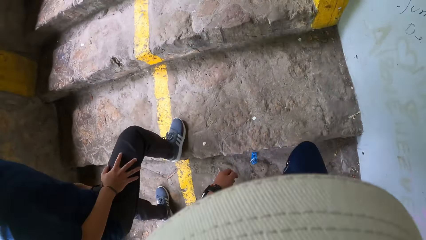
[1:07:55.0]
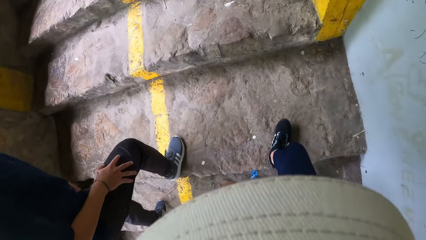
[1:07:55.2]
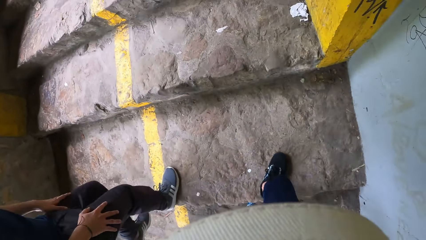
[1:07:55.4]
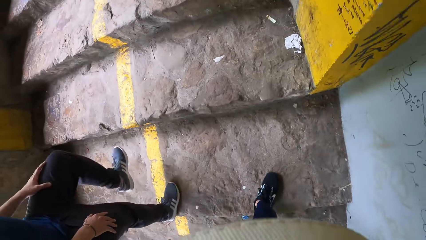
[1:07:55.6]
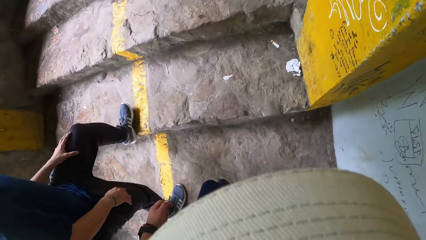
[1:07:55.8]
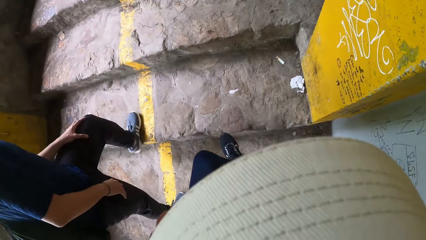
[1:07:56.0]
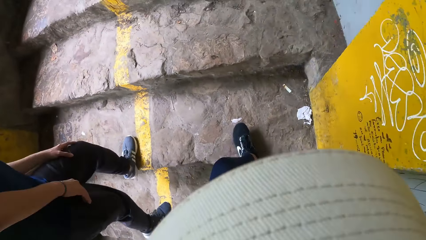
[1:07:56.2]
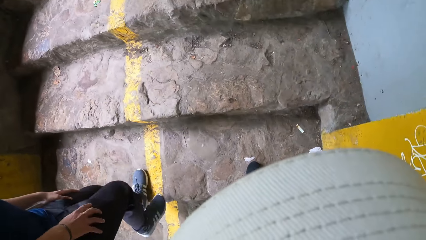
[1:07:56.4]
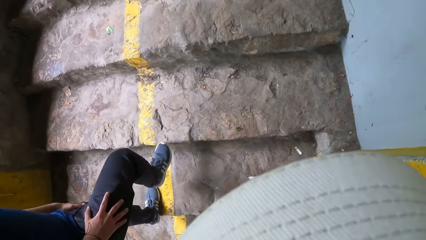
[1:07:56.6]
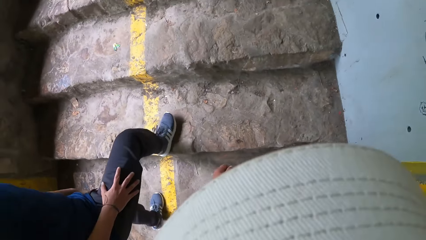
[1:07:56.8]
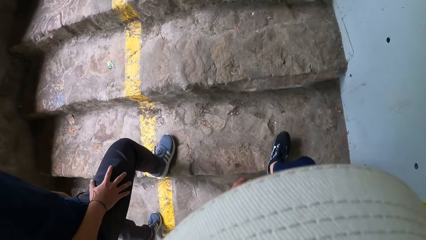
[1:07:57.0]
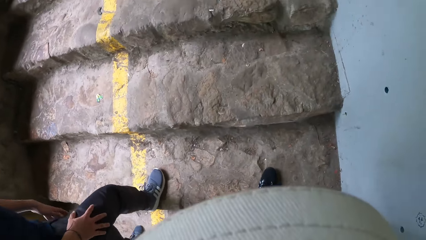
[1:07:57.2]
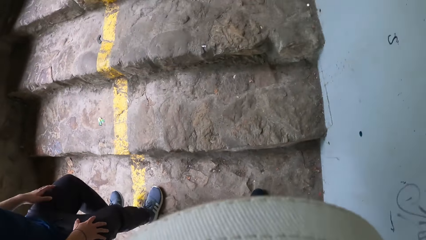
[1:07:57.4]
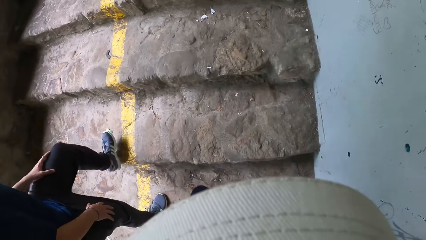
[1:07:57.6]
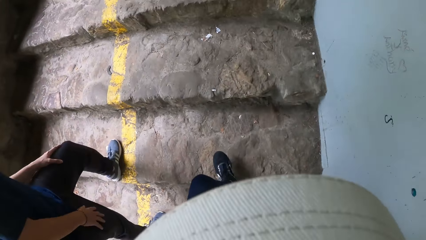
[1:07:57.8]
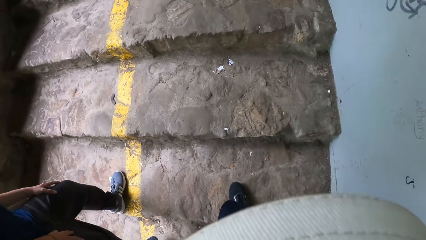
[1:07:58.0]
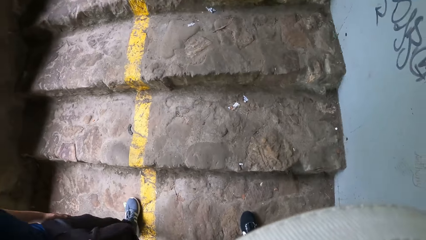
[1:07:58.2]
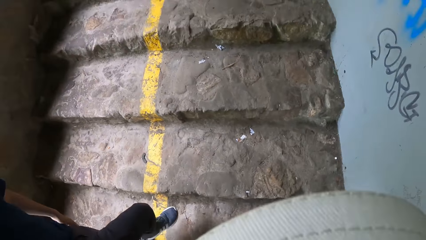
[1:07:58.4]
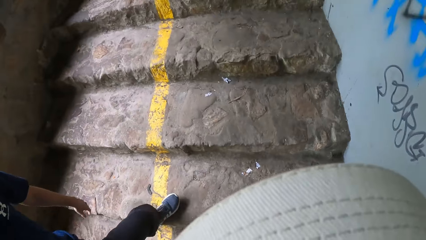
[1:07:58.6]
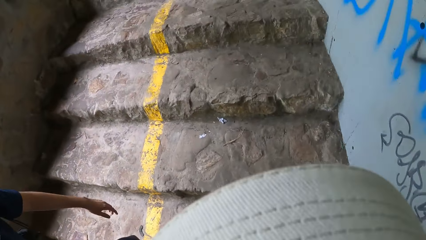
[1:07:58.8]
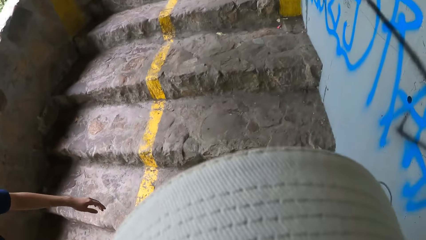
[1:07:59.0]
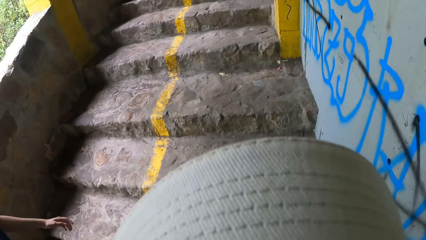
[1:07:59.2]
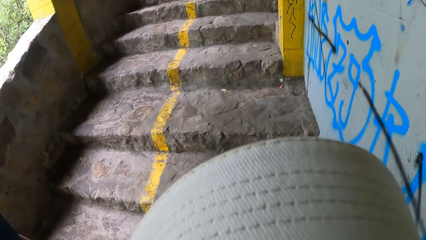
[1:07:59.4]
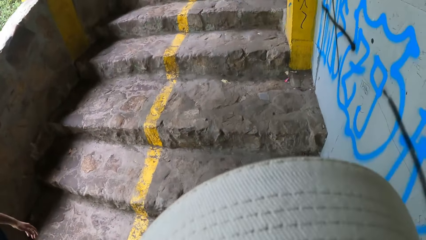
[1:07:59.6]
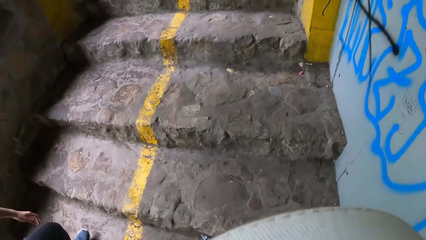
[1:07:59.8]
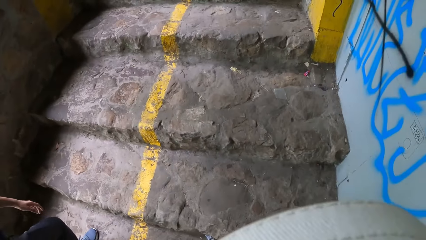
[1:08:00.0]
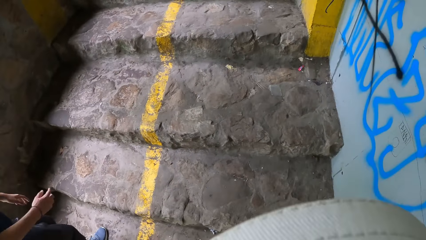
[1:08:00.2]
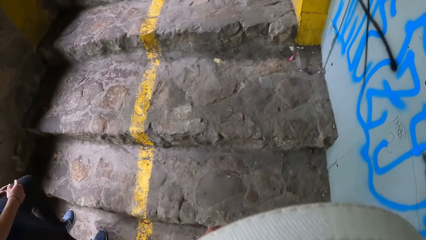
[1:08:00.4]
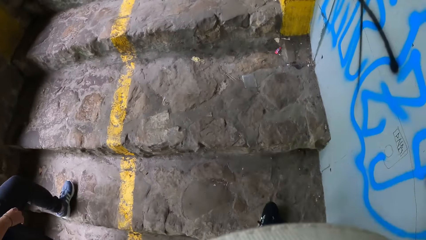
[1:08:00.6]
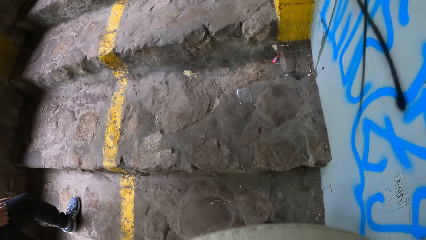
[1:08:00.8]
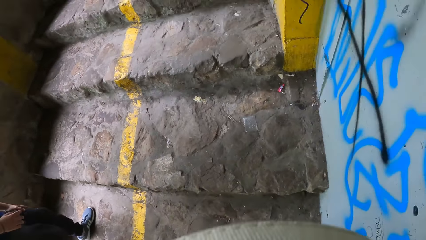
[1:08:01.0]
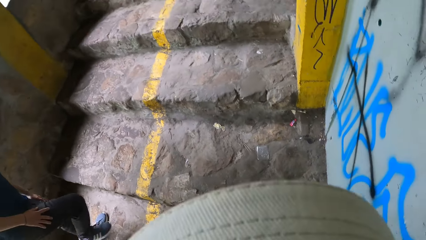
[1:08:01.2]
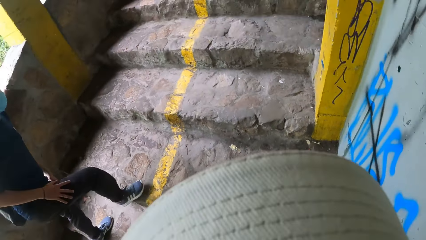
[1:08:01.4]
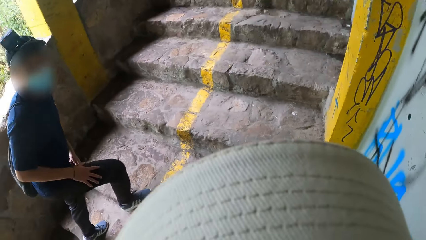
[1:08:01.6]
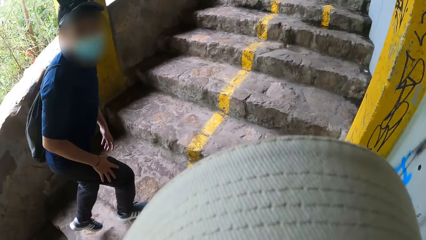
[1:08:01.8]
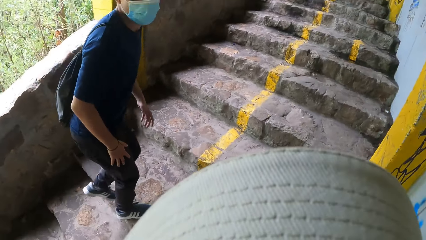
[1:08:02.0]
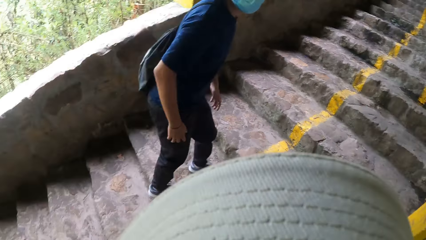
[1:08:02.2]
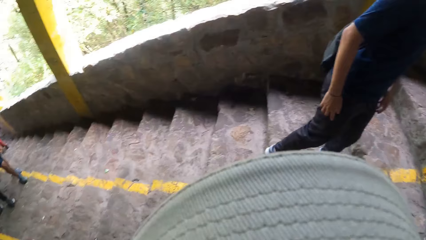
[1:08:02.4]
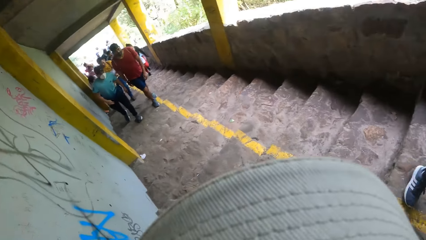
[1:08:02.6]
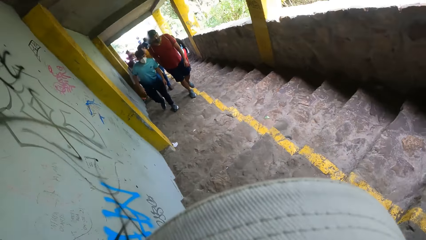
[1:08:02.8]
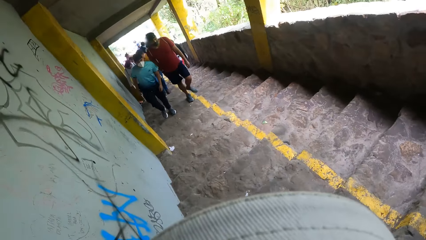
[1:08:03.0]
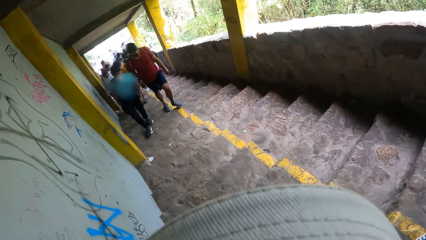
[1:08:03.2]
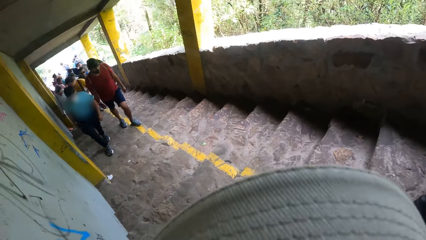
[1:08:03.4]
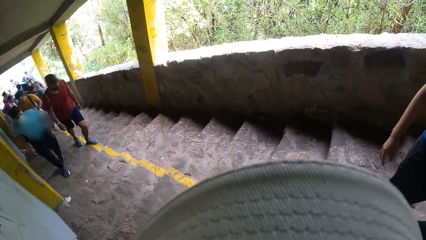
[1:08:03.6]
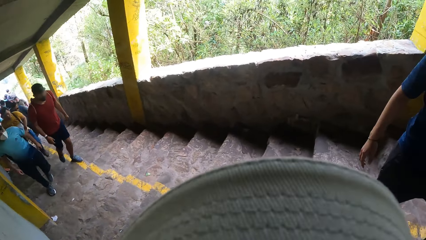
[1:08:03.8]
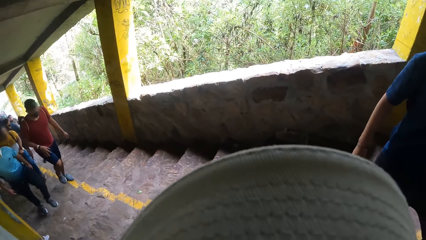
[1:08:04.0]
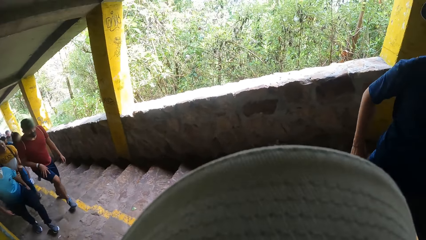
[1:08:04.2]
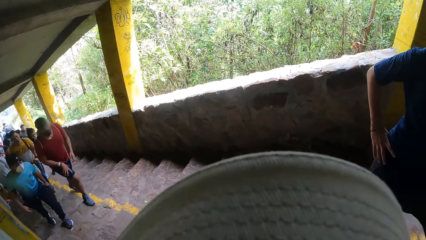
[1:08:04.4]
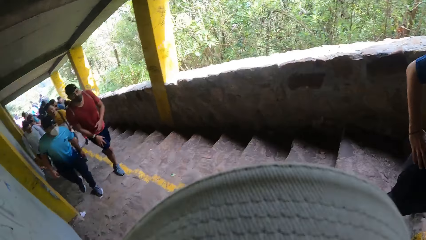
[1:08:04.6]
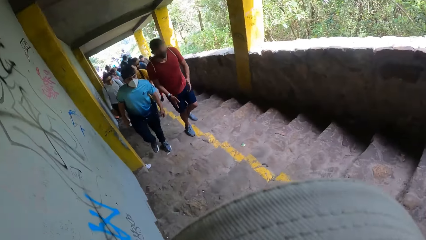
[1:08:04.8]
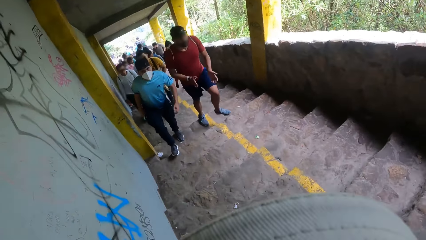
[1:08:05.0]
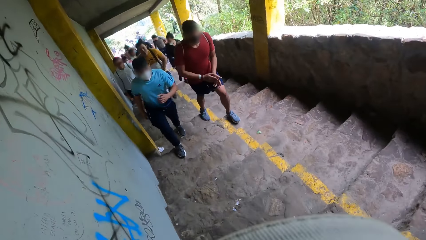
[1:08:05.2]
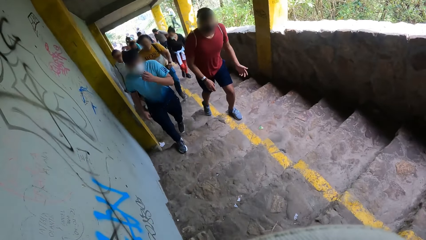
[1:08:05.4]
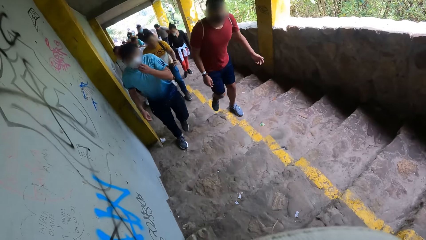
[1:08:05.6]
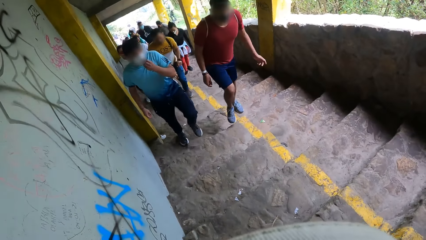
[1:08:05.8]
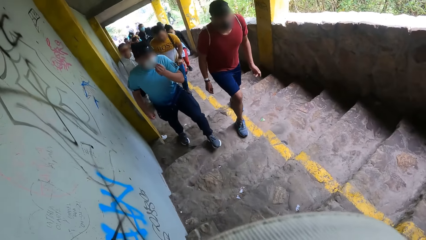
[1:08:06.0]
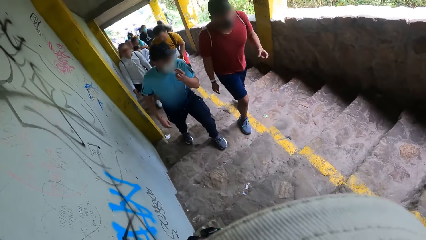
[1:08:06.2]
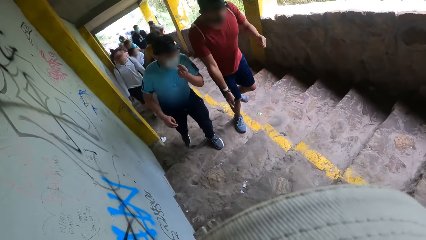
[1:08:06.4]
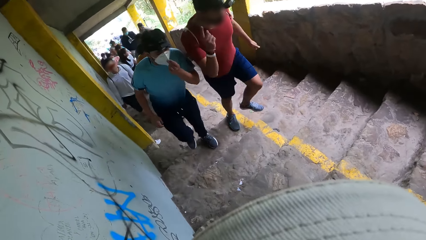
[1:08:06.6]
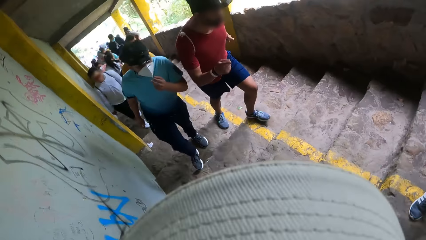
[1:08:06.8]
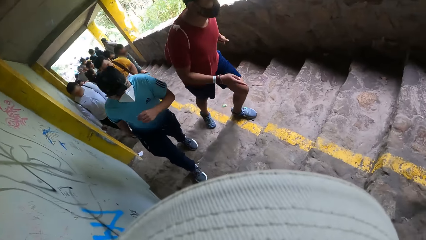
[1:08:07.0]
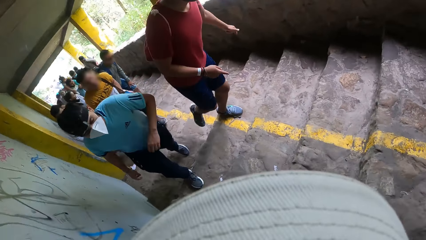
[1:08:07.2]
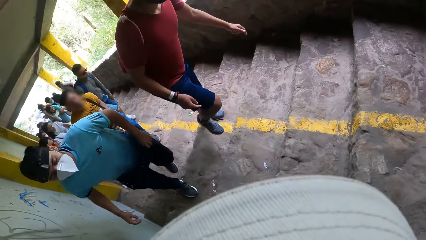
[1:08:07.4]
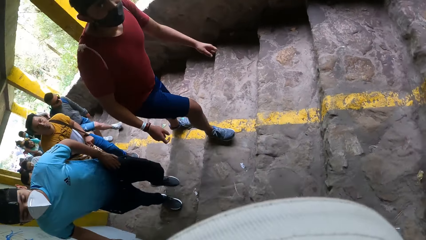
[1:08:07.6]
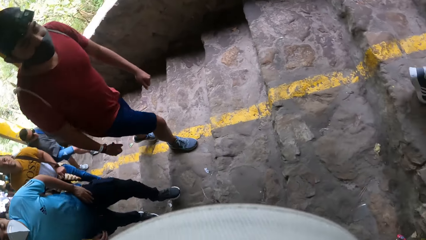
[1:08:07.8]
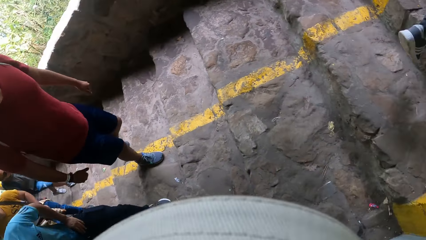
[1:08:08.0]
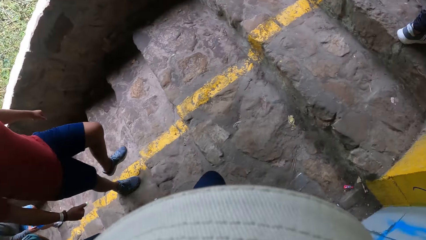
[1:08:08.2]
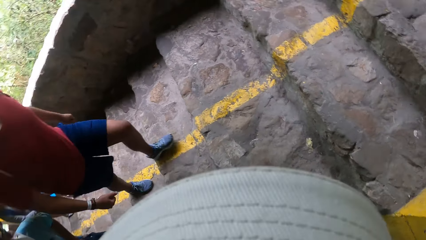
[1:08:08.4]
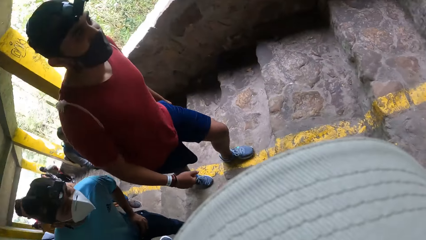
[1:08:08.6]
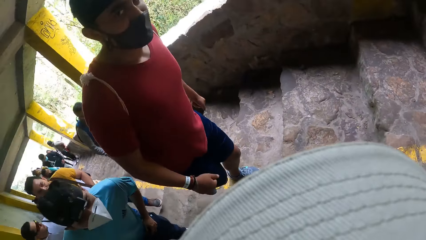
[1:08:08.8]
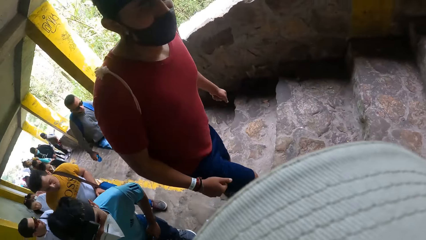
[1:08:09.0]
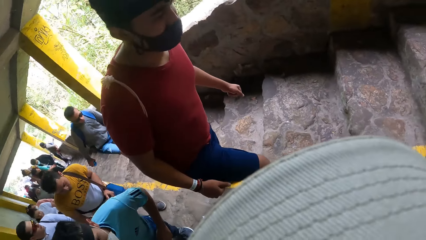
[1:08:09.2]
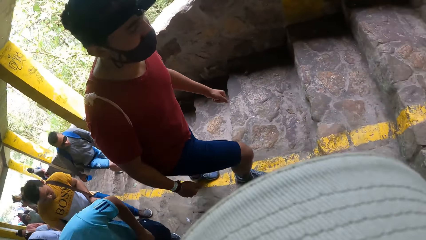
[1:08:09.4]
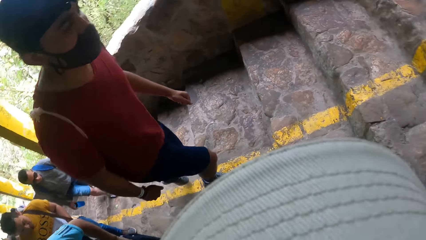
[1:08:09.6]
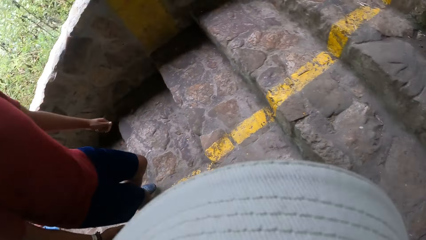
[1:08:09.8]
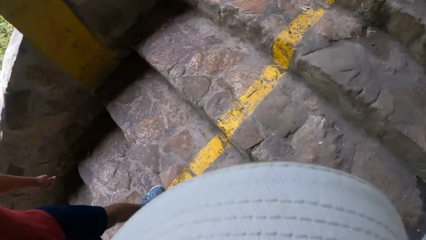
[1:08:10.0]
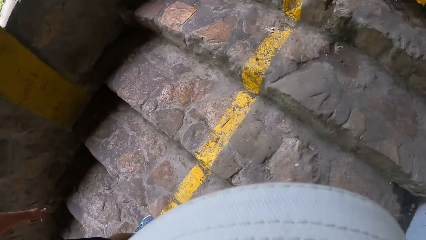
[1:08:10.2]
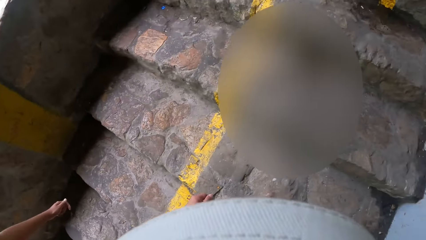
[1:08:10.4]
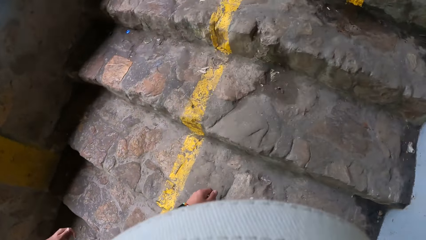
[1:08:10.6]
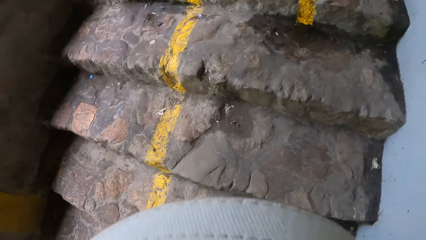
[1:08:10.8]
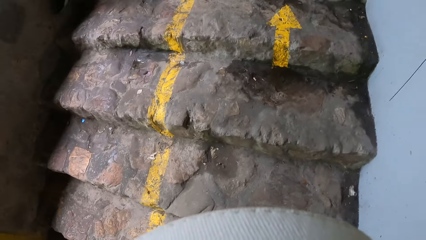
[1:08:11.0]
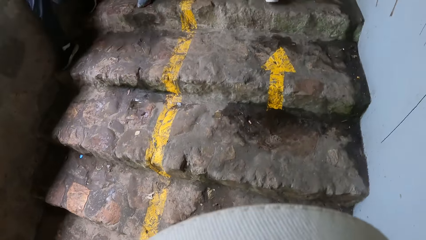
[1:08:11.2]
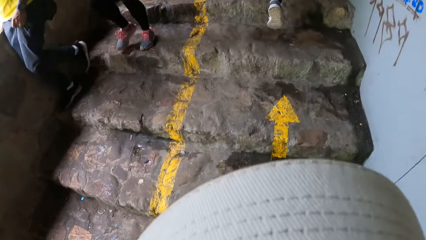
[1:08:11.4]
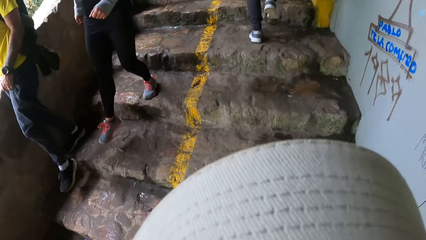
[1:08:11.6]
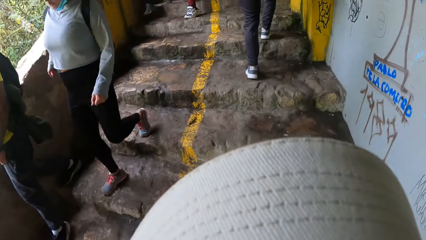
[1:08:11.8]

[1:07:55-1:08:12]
The camera wearer converses with a man. They look around the building. Another man places his right hand on his right hip. A third man climbs the stairs. A fourth man climbs the stairs. The fourth man claps his hands together. The third man touches his face with his left hand. The camera wearer goes up the stairs.
